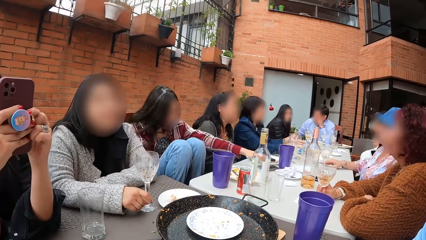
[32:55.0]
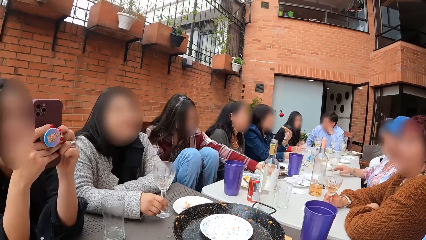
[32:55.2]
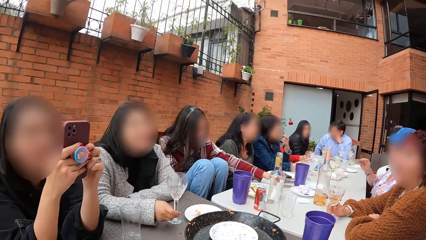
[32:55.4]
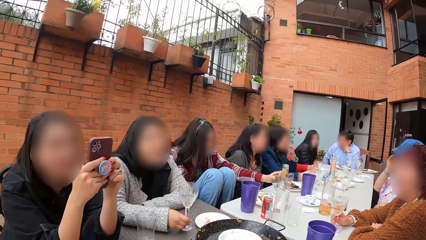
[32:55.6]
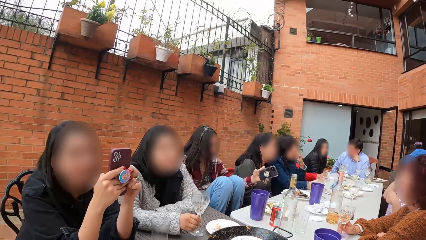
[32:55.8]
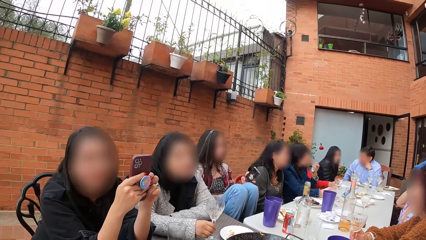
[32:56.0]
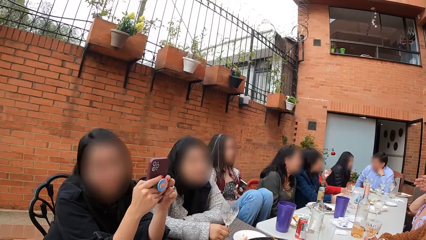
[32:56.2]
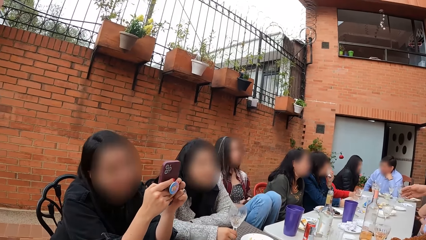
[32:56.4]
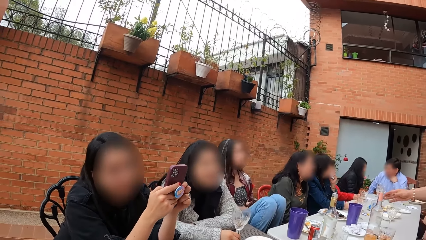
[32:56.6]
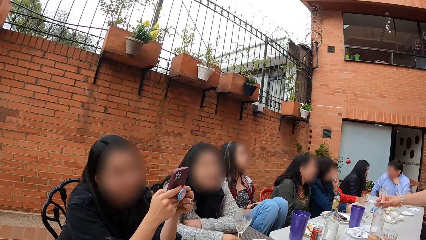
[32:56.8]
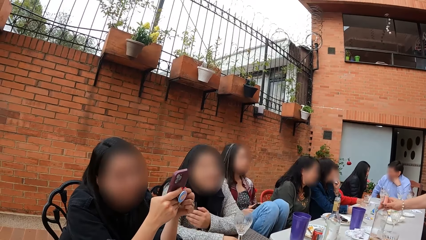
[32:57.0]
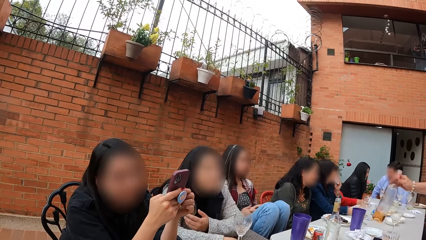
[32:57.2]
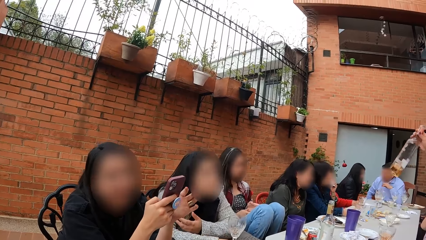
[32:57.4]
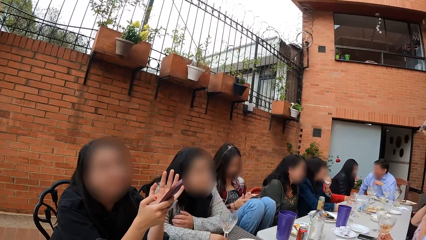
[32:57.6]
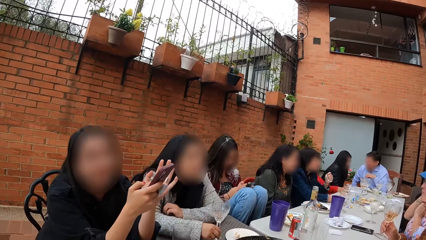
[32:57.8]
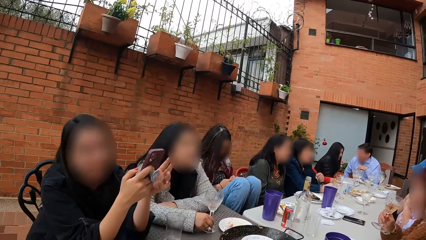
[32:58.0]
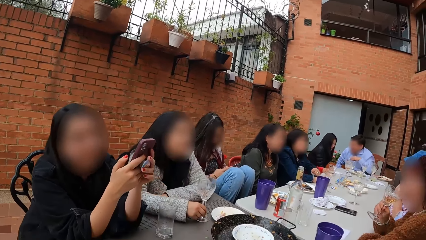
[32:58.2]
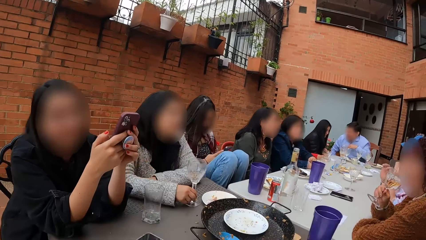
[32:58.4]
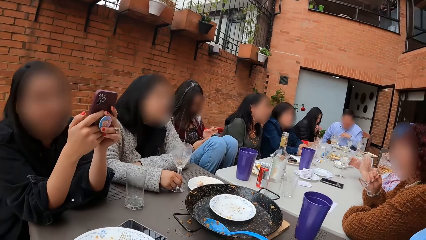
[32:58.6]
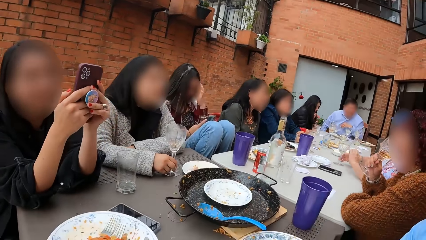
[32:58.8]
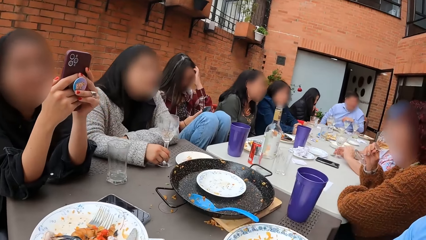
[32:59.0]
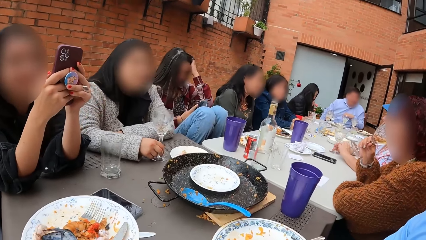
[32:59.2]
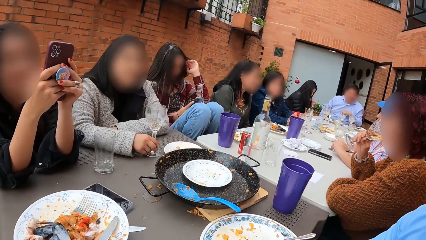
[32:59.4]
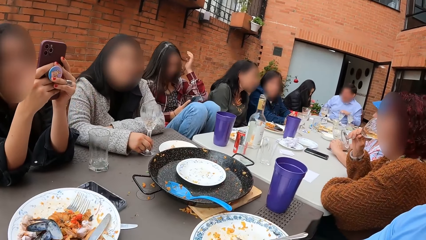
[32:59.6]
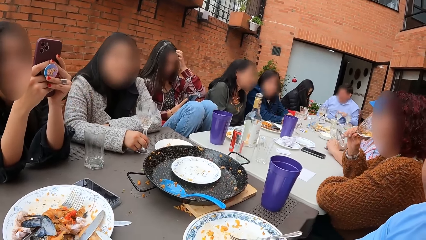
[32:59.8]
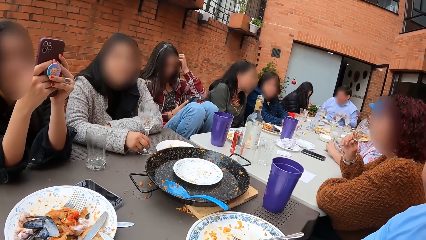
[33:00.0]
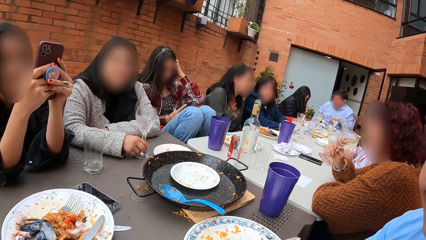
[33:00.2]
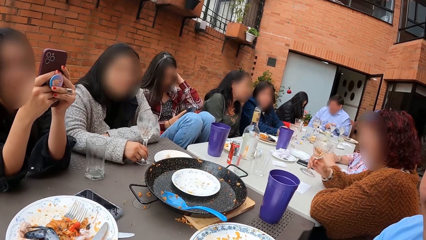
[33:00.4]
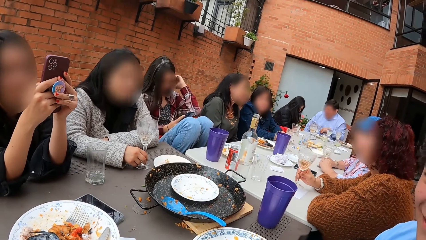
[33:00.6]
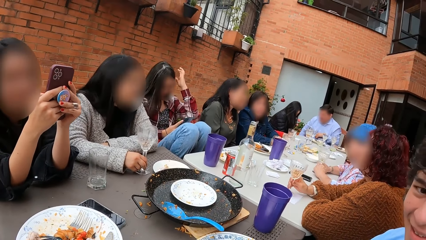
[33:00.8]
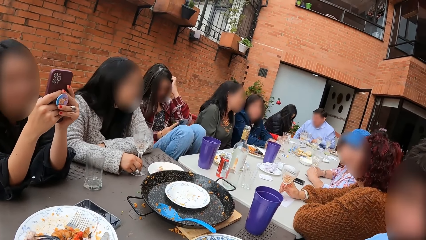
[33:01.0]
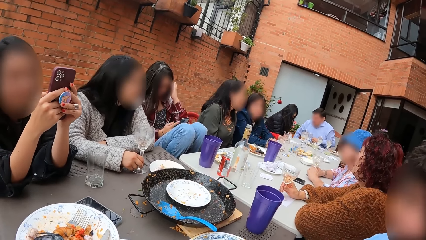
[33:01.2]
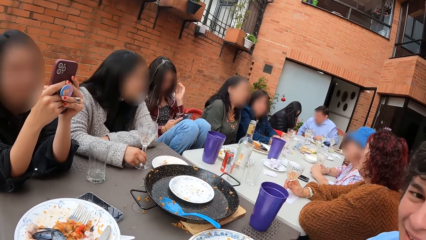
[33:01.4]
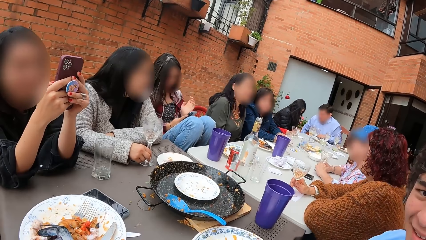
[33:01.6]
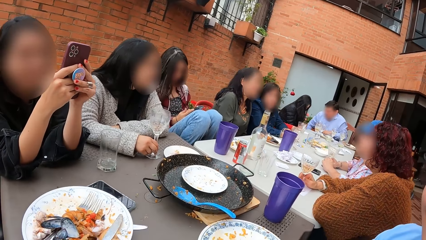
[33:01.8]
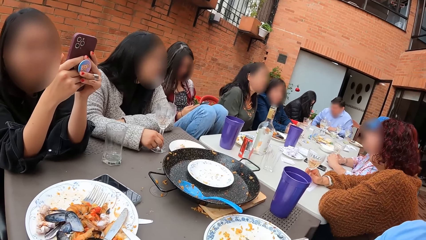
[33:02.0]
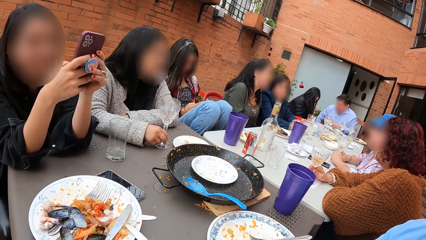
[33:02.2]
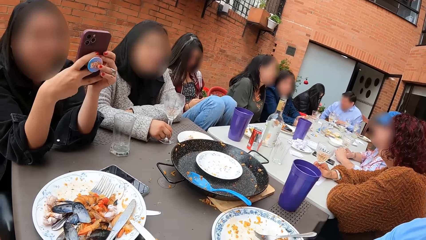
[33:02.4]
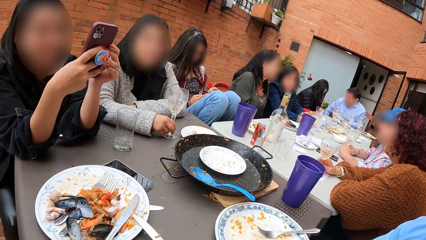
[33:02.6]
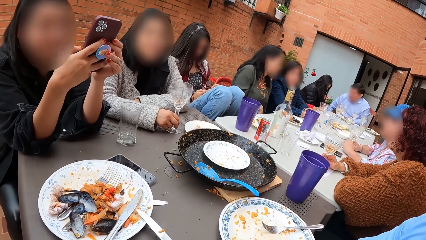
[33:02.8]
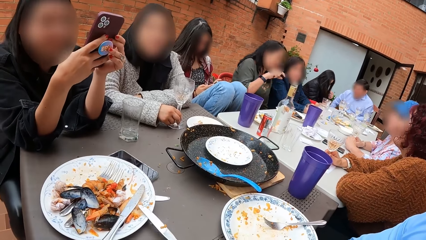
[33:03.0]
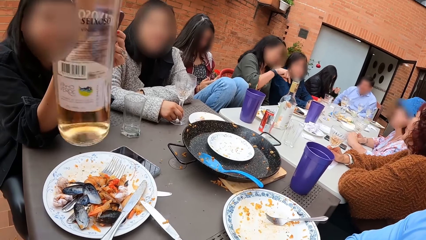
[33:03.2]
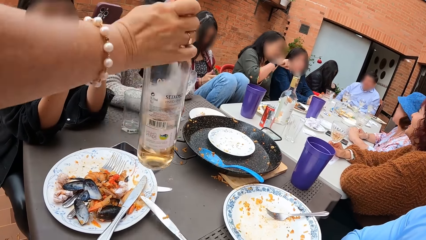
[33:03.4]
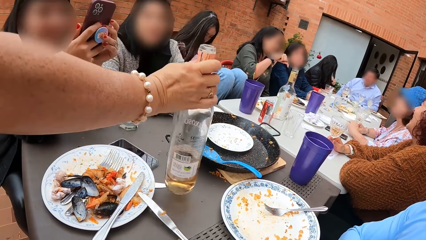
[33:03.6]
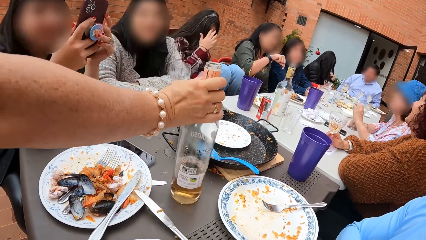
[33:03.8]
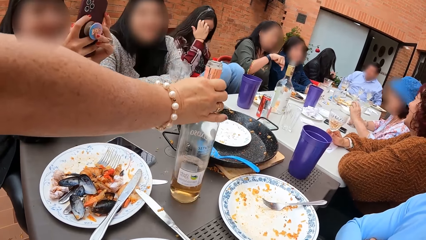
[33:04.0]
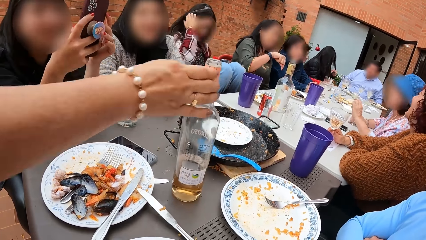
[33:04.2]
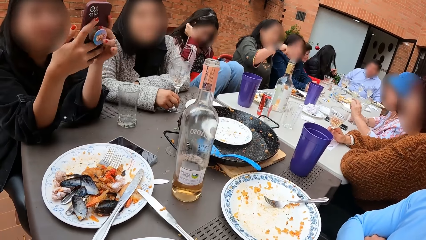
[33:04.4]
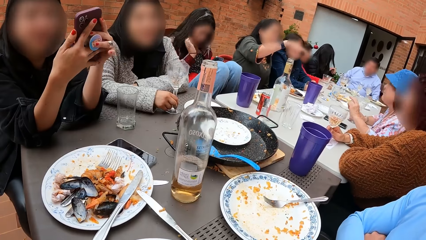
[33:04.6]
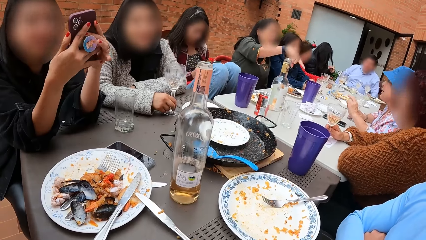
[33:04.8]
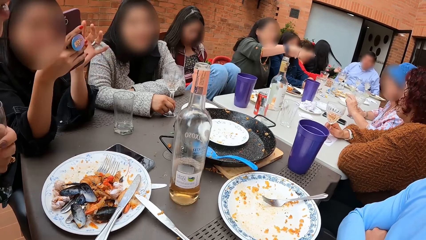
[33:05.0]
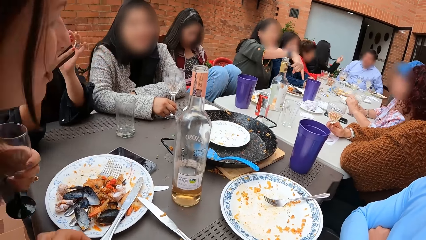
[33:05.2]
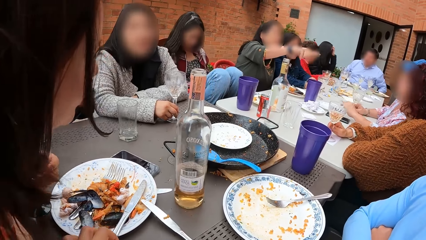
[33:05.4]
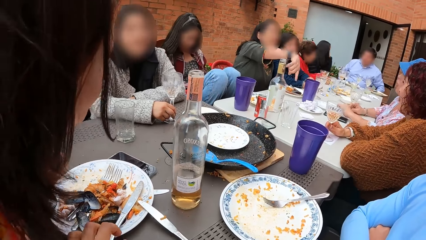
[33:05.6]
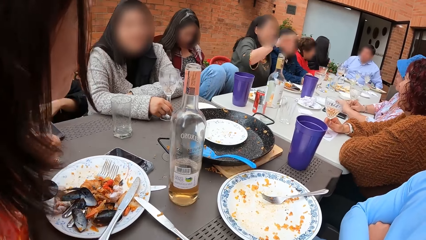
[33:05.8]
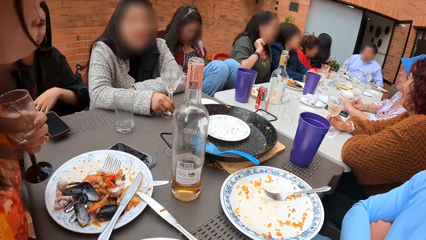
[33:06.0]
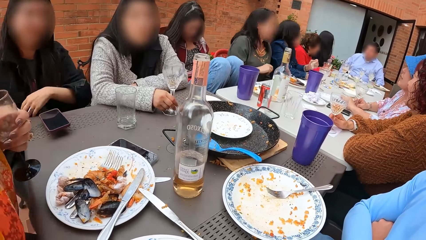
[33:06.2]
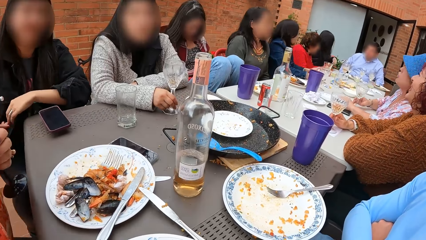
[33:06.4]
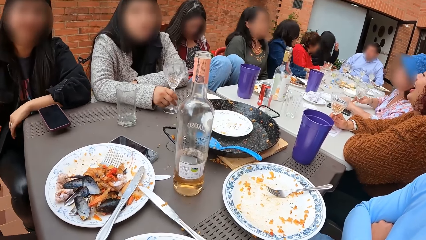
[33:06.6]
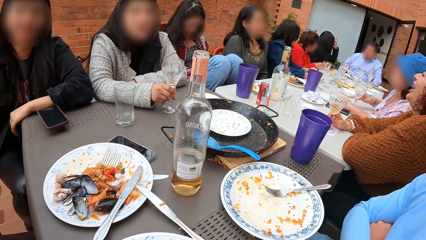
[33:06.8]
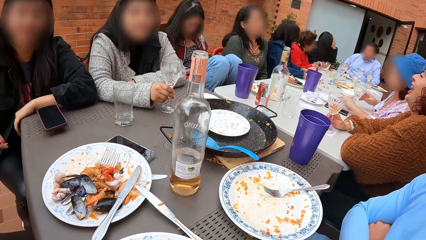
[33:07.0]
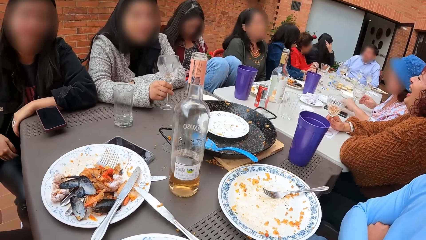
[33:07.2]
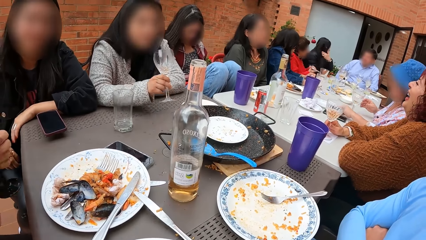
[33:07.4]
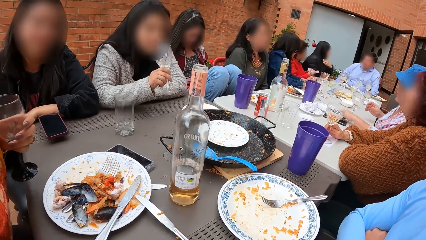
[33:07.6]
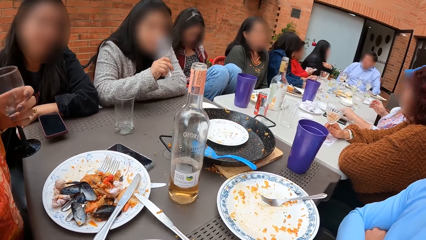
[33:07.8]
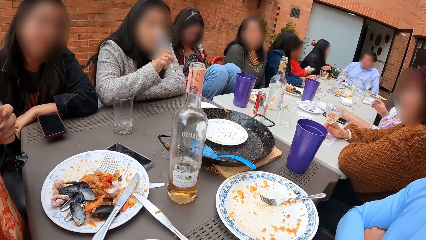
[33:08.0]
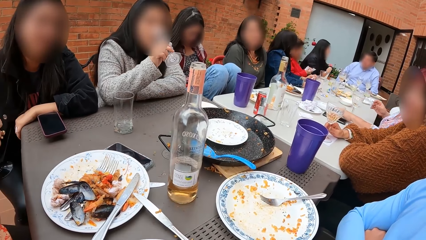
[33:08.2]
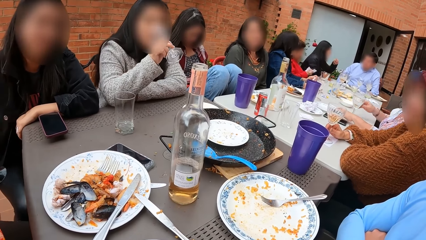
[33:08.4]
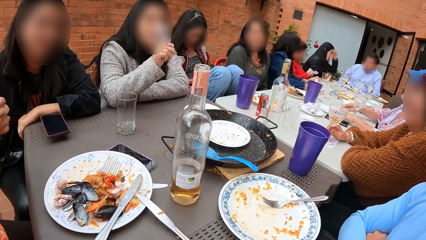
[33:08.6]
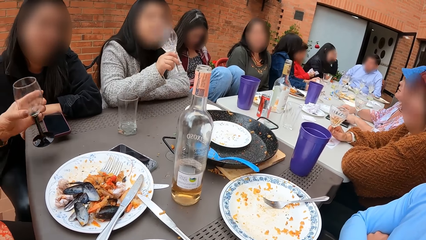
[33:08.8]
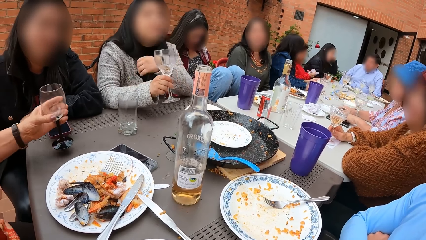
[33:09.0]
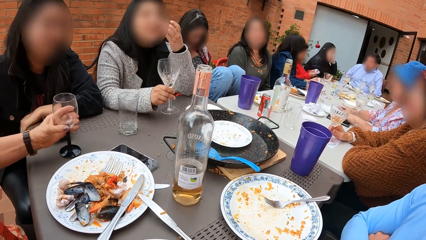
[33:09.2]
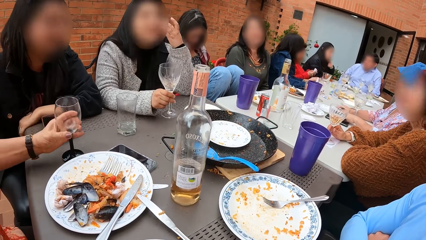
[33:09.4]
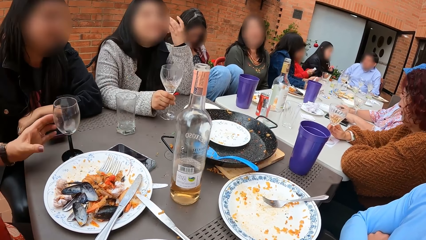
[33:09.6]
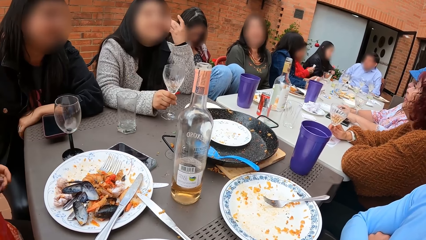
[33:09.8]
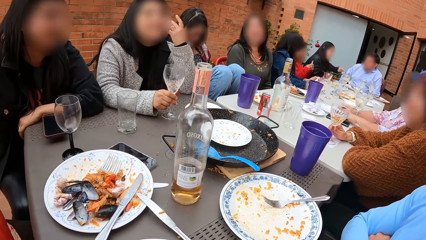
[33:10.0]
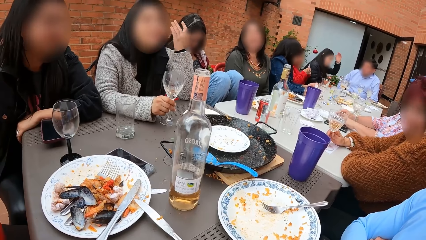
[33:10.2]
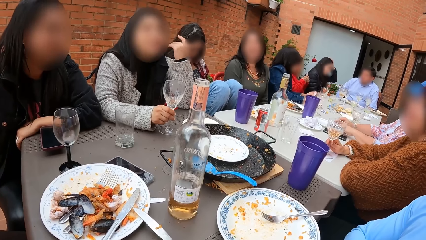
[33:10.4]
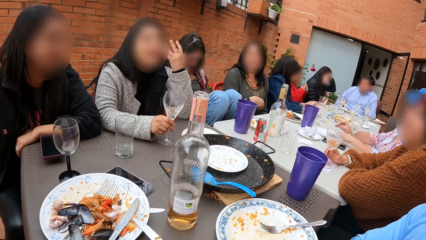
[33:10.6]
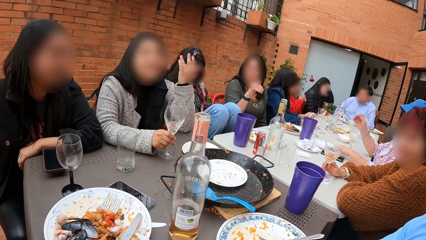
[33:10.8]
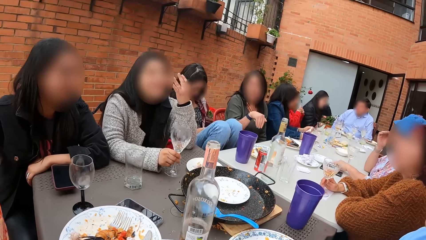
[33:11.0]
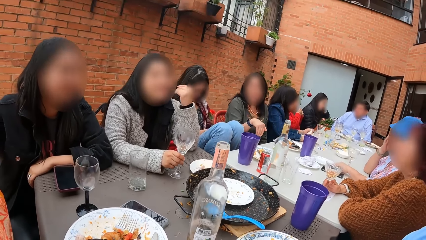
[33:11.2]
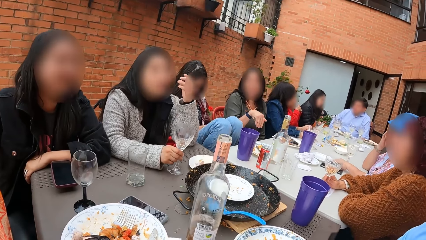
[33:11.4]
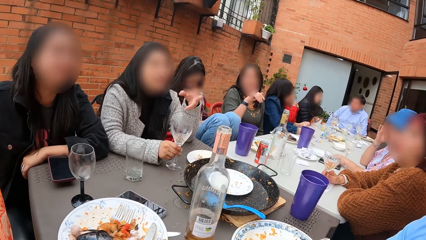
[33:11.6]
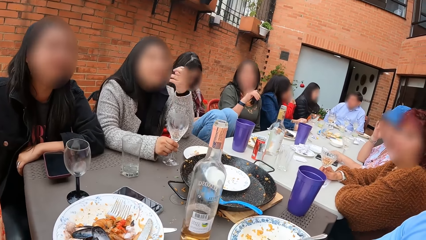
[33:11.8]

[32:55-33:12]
The camera wearer converses with a woman. Another woman places a glass bottle in her right hand on the table. A third woman picks a cup from the table with her right hand. The third woman drinks from the cup in her right hand. The second woman places a glass cup in her left hand on the table. The third woman places the glass cup in her right hand on the table.
